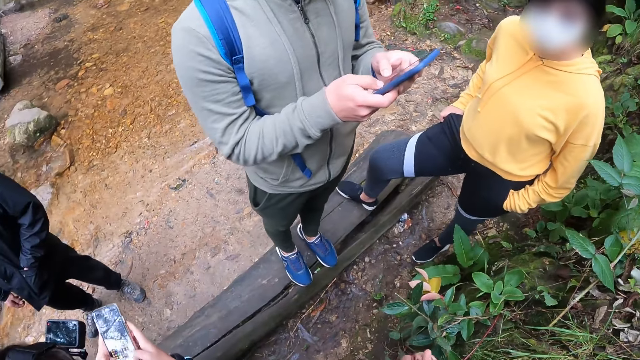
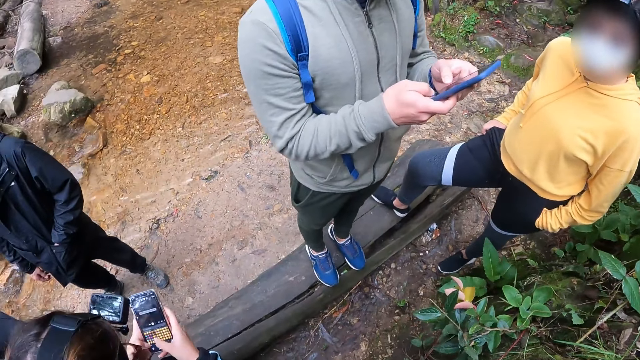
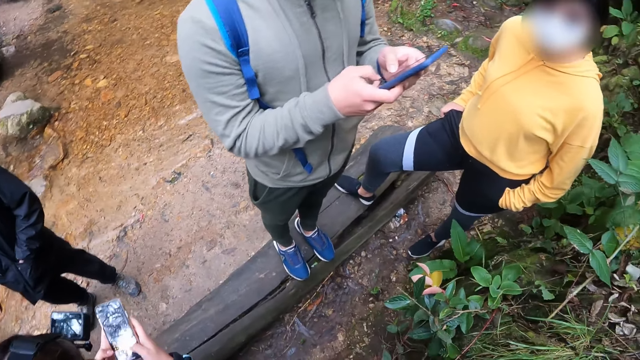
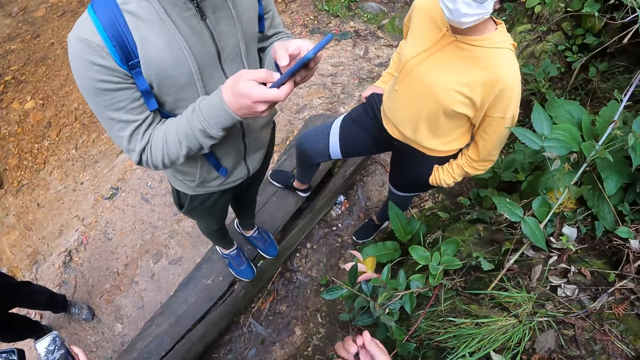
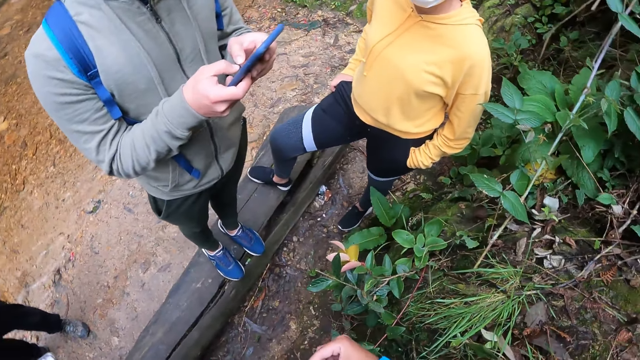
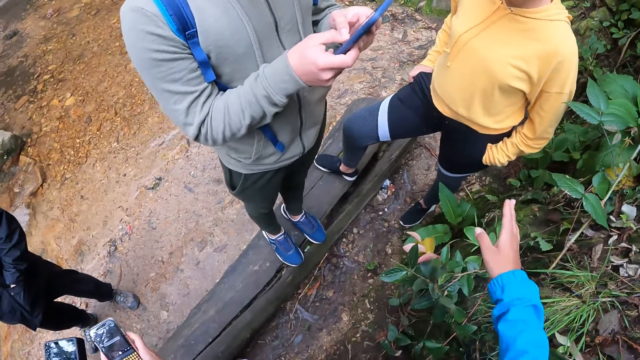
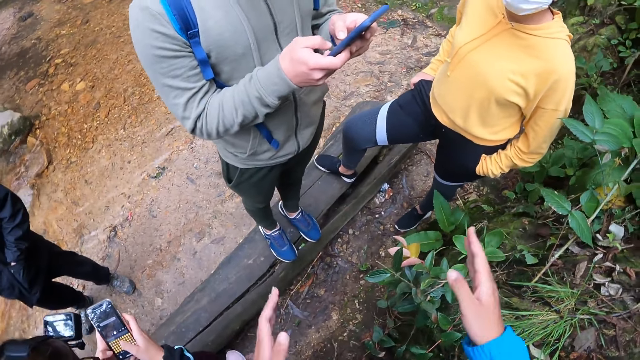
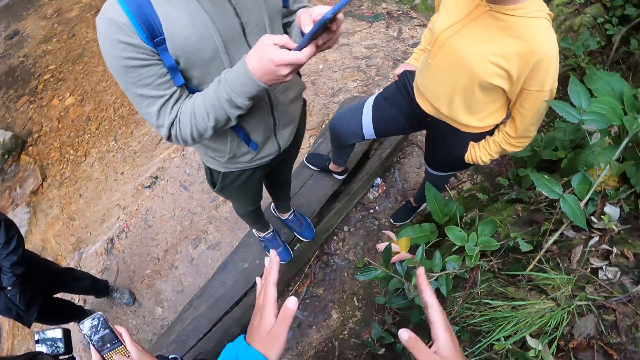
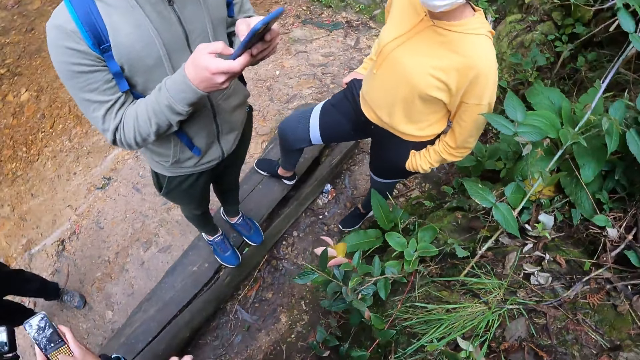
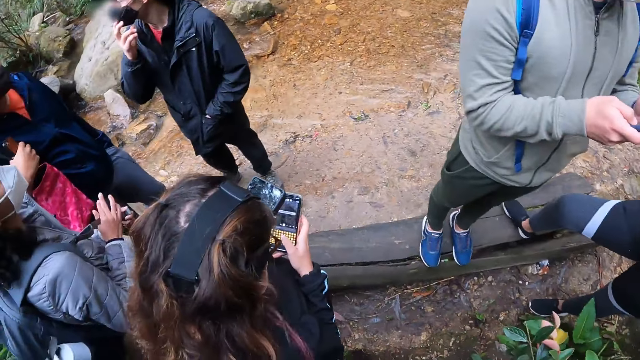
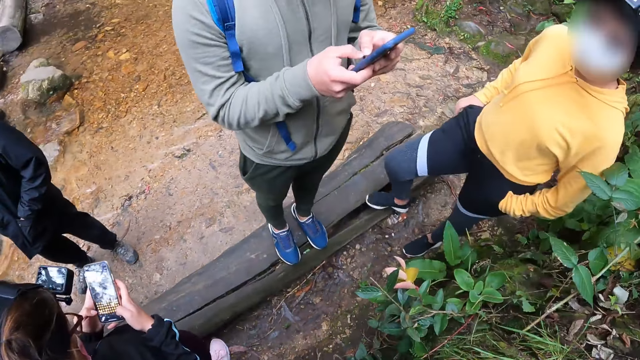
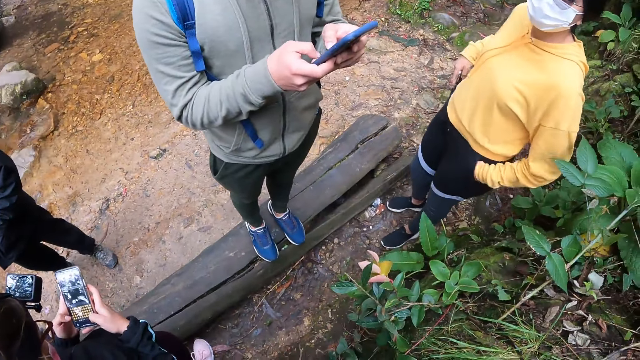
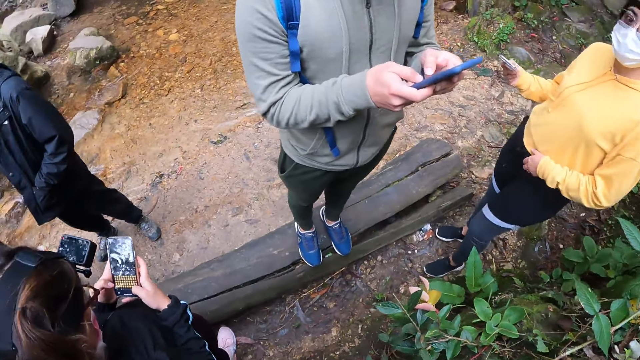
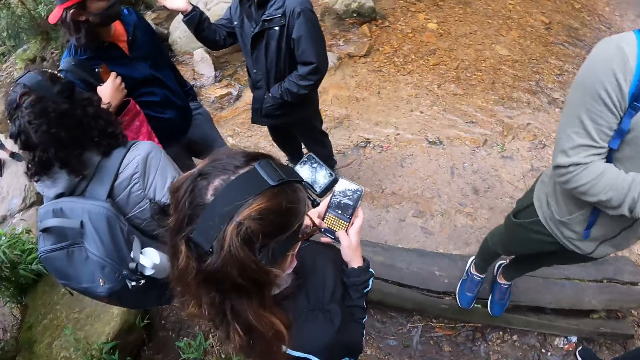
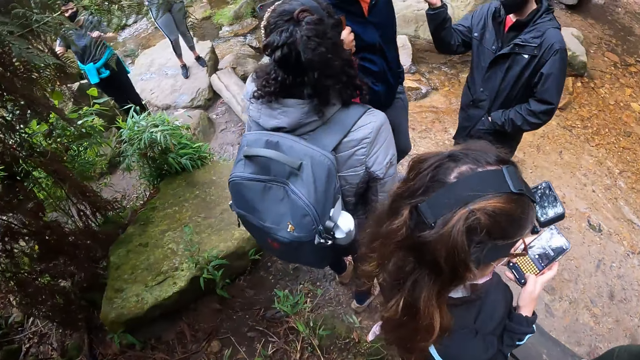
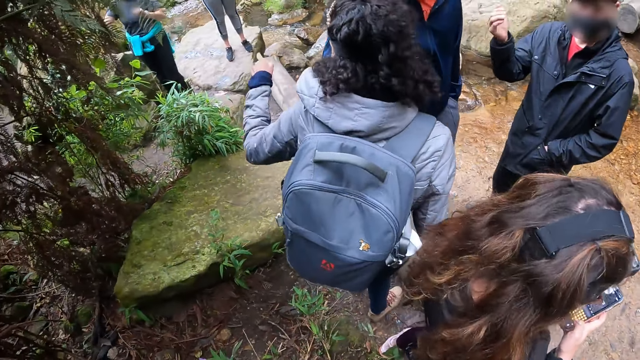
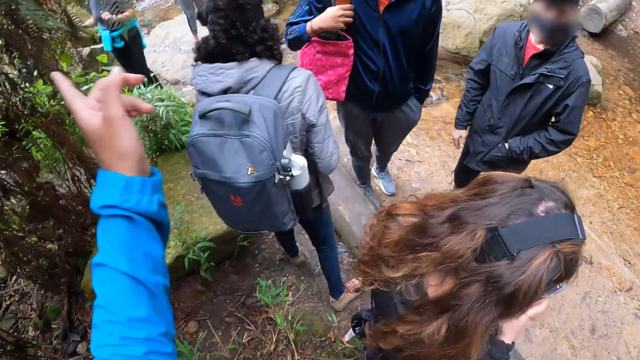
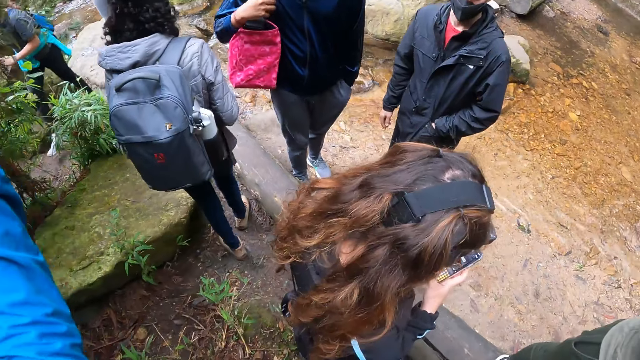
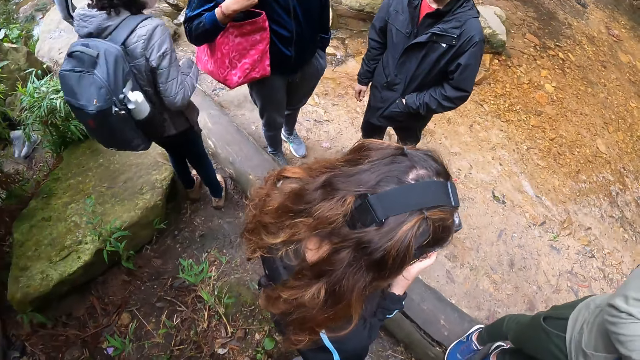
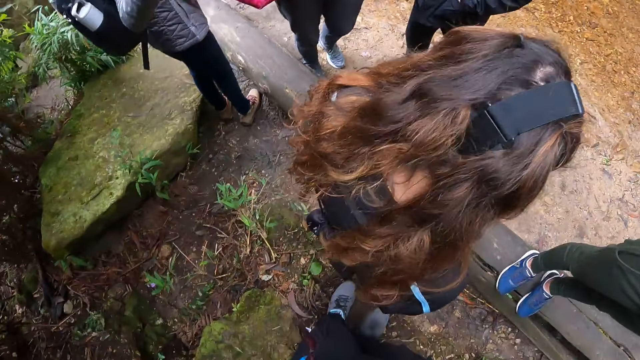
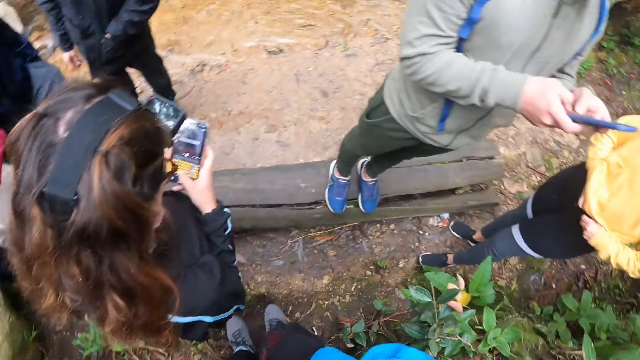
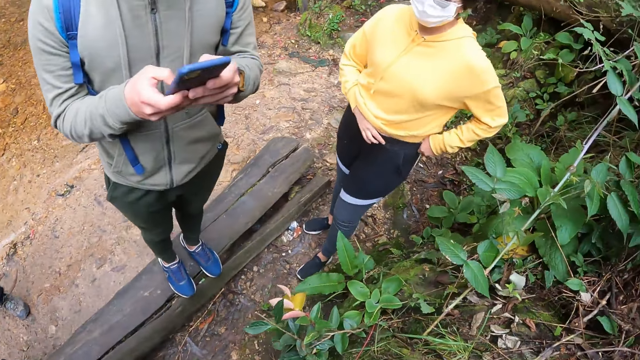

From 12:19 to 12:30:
The camera wearer looks around. She interacts with a woman and a man. She gestures. The woman brings a phone out of her right pocket. Another man gestures with his right hand. Another woman gestures with her left hand. A person gestures. The camera wearer gestures with her left hand. The person walks around the river.

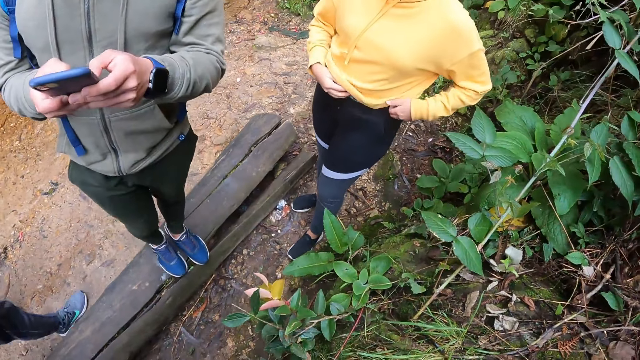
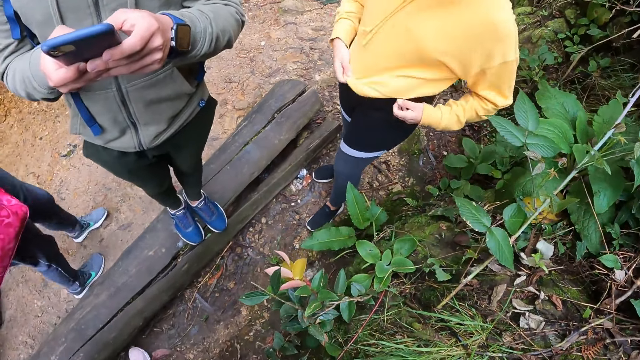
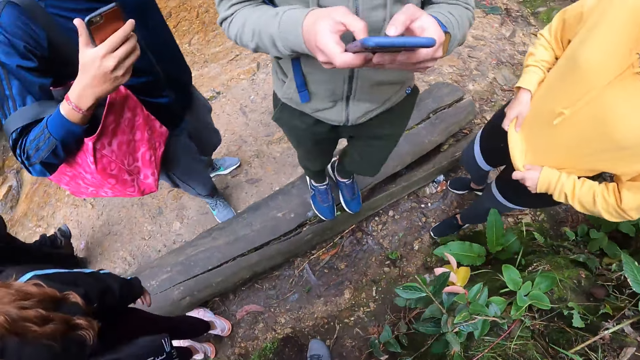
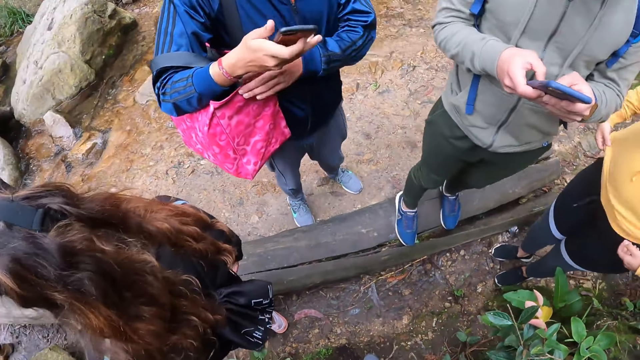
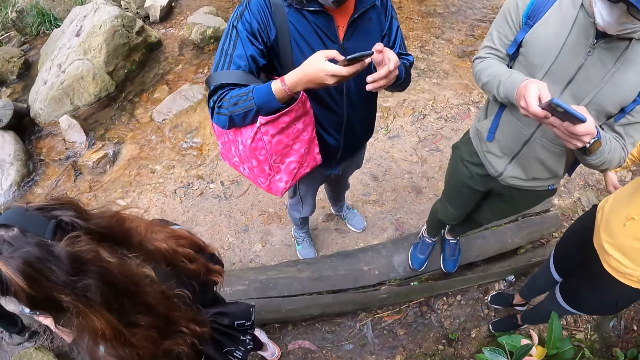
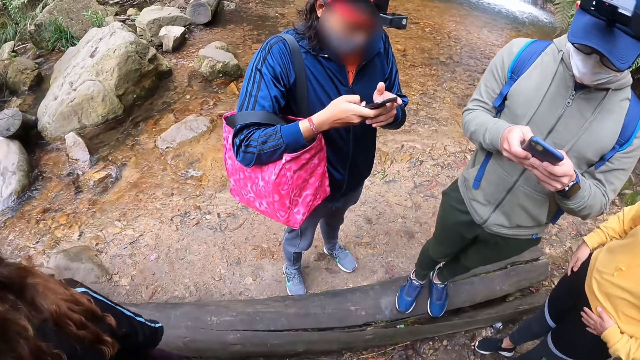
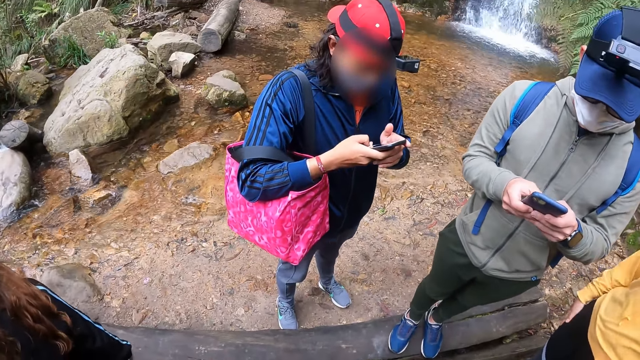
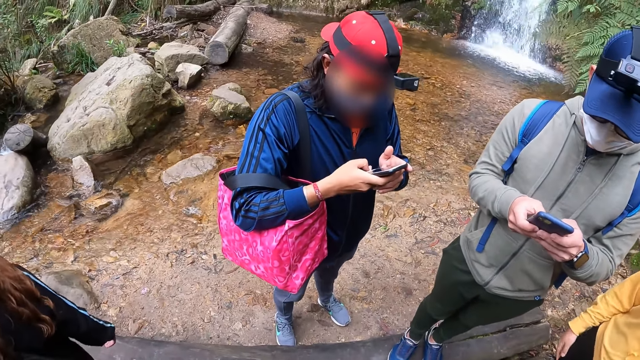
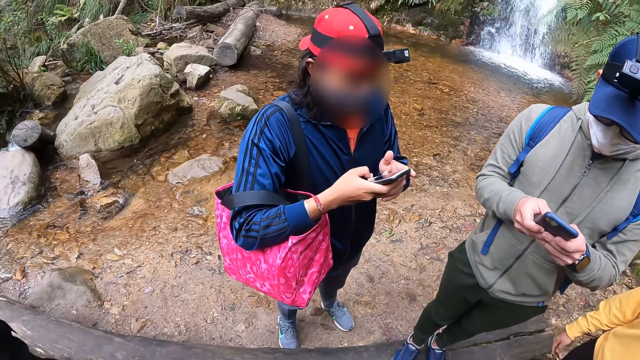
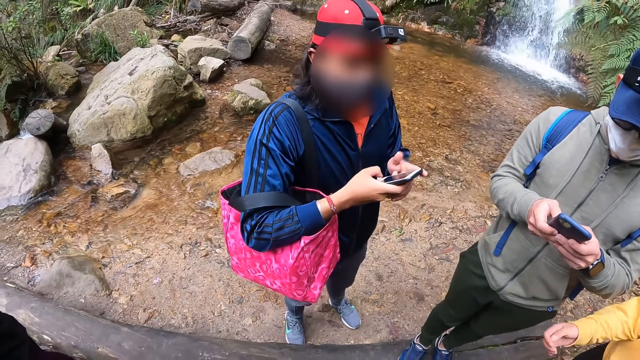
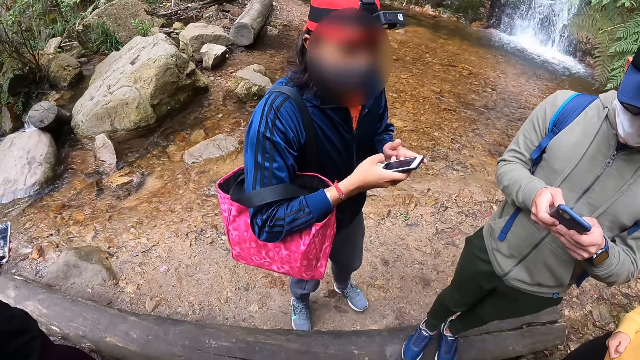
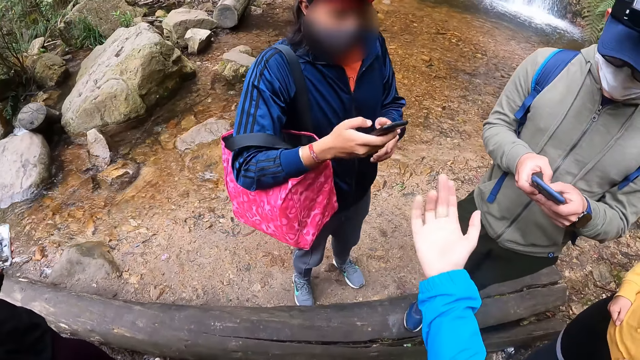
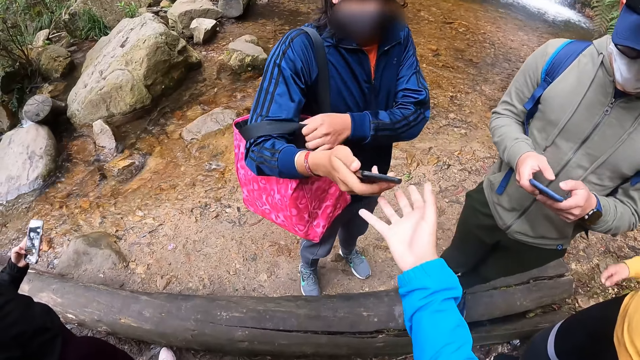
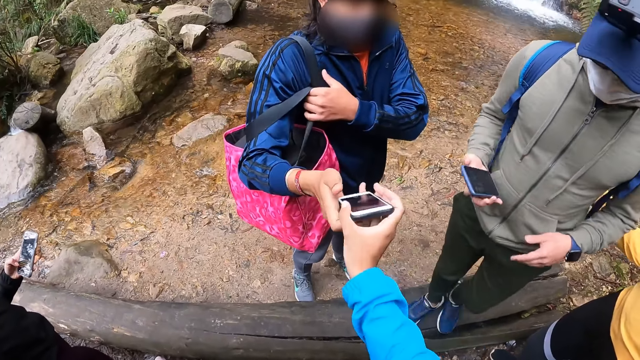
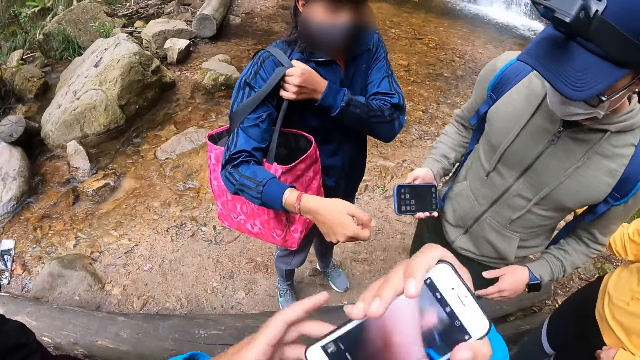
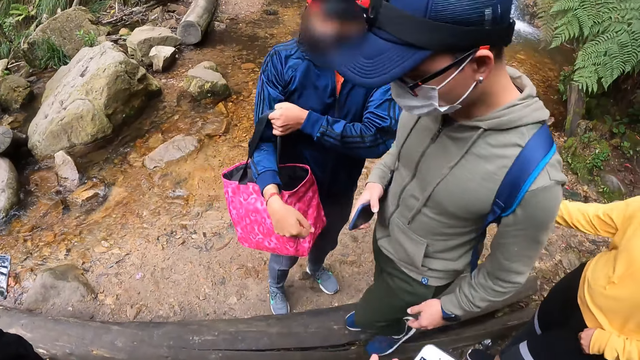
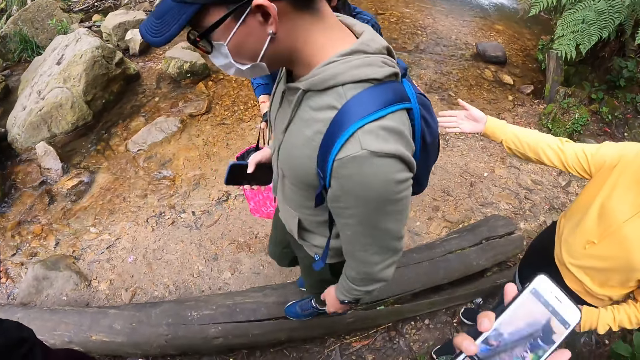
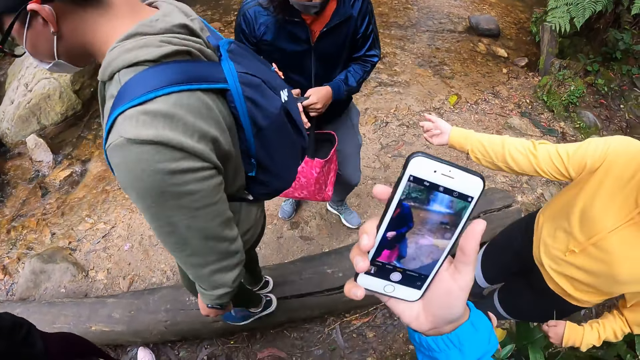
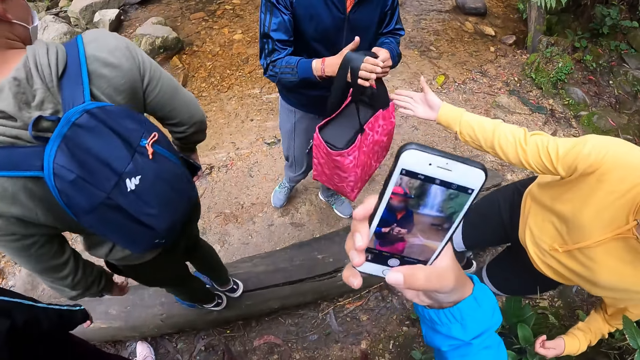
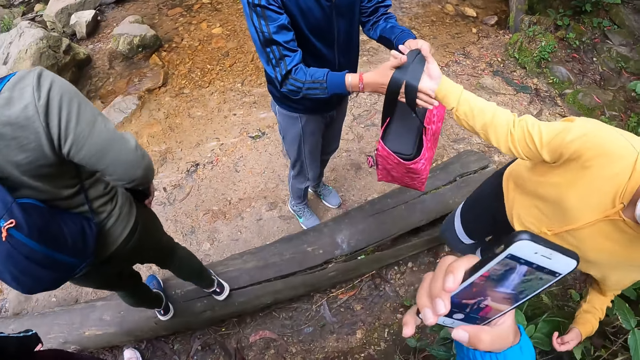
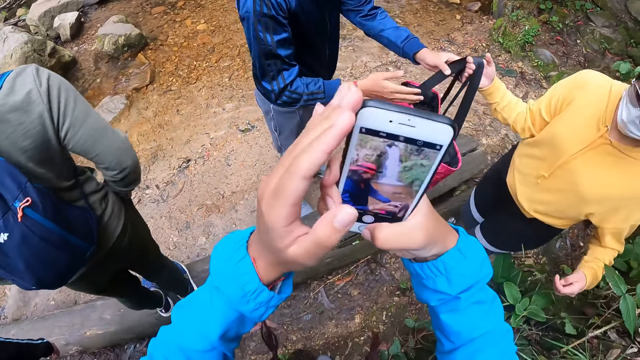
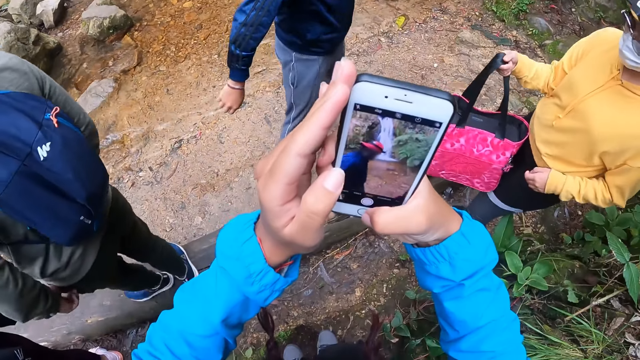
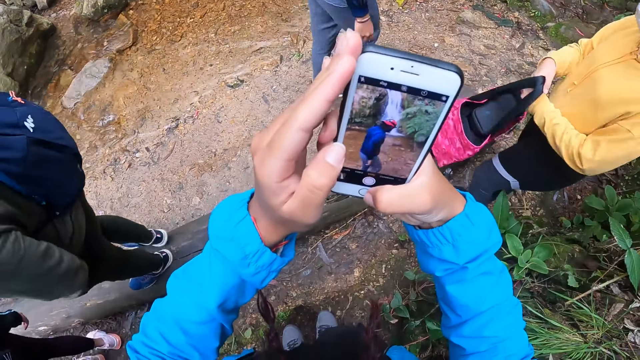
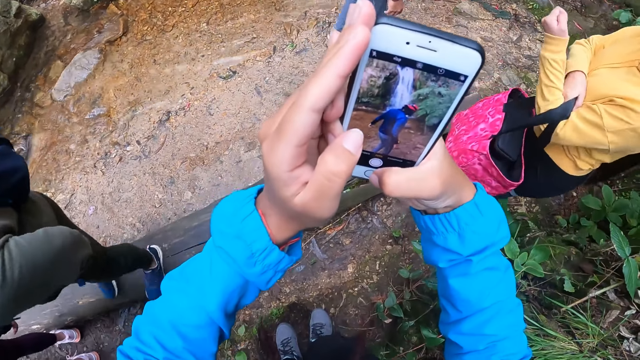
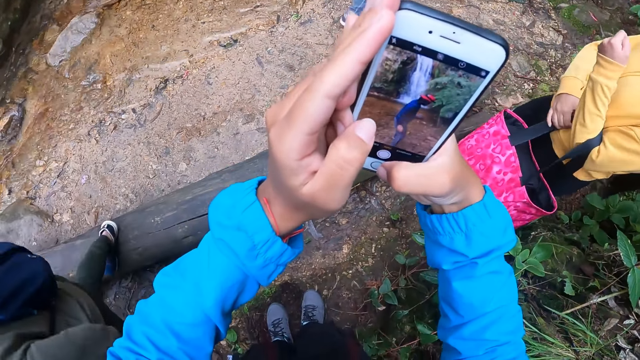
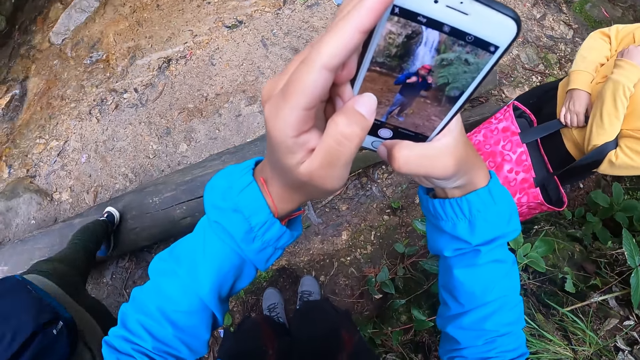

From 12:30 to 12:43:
A woman puts on her clothes well. A man stands near a person. The man operates a phone with his hands. The man looks at the camera wearer. The camera wearer interacts with the man. She stretches her hand. She takes the phone from the man with her right hand. The man takes a handbag off his shoulder with his left hand. The woman interacts with the man. The person walks on the log. The woman takes the handbag from the man with her right hand. The man walks around the river.
